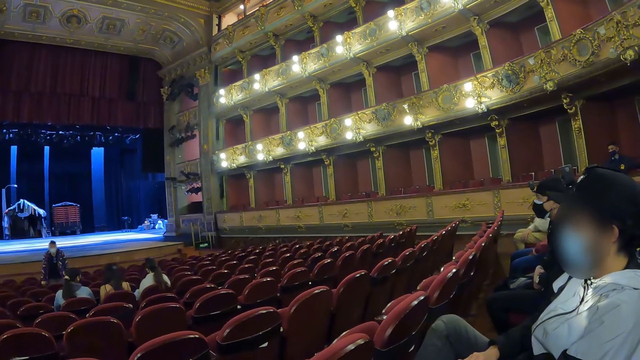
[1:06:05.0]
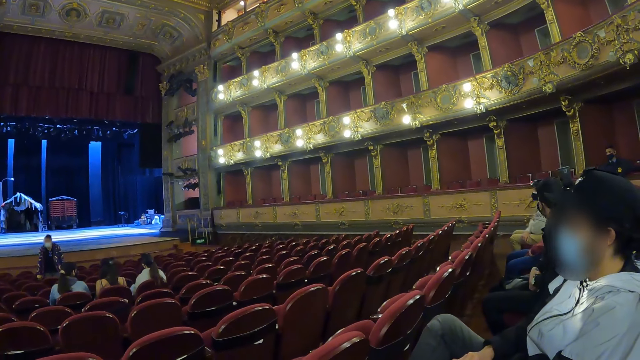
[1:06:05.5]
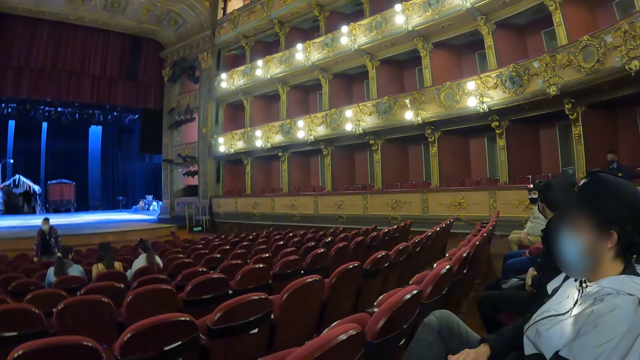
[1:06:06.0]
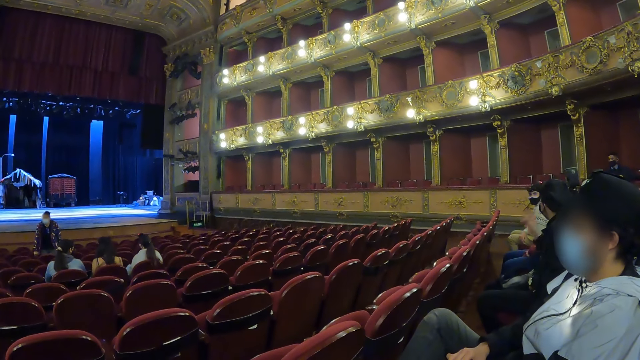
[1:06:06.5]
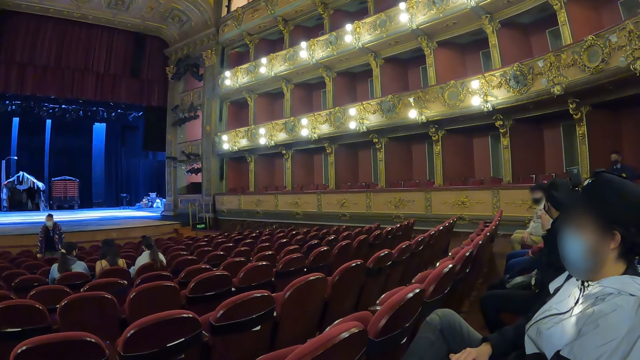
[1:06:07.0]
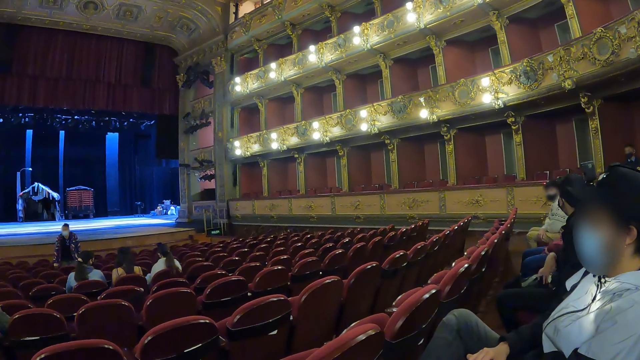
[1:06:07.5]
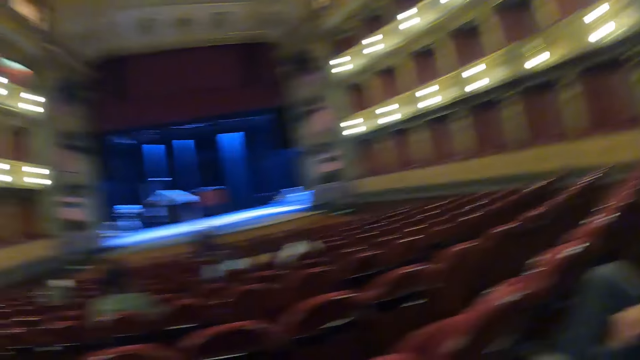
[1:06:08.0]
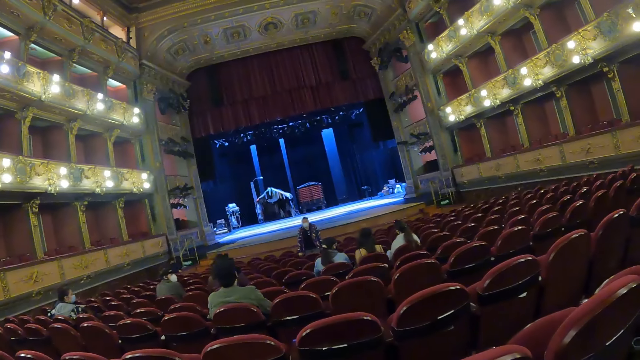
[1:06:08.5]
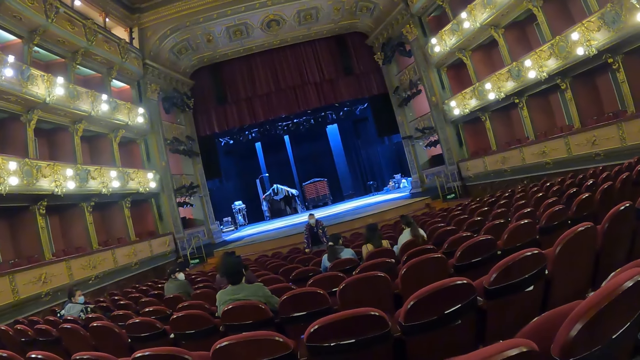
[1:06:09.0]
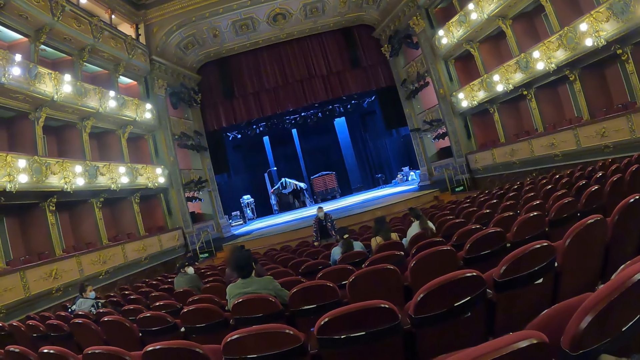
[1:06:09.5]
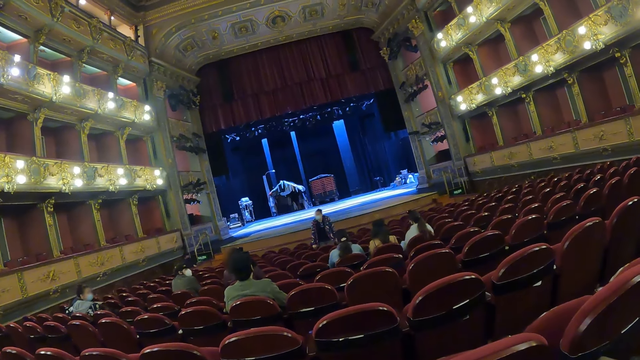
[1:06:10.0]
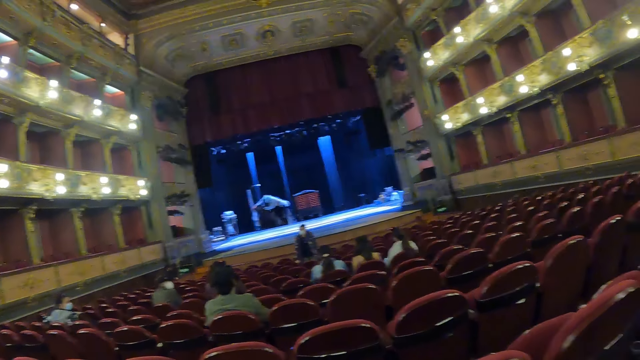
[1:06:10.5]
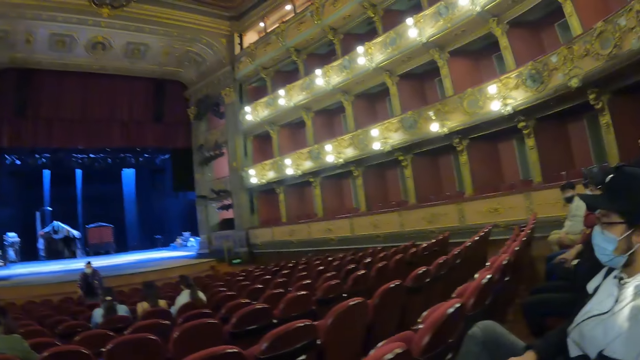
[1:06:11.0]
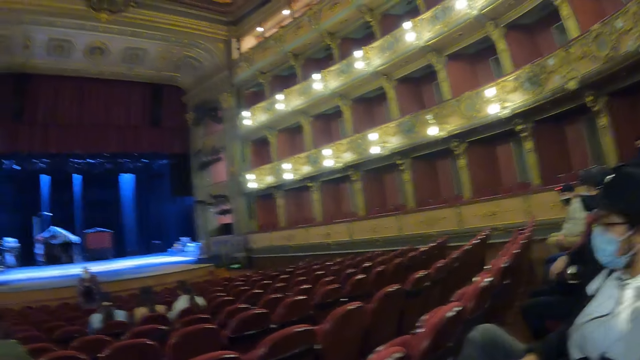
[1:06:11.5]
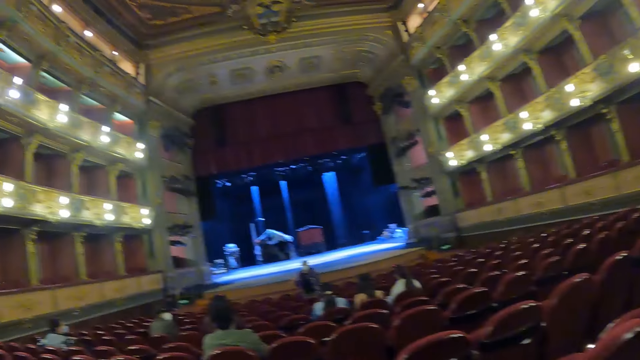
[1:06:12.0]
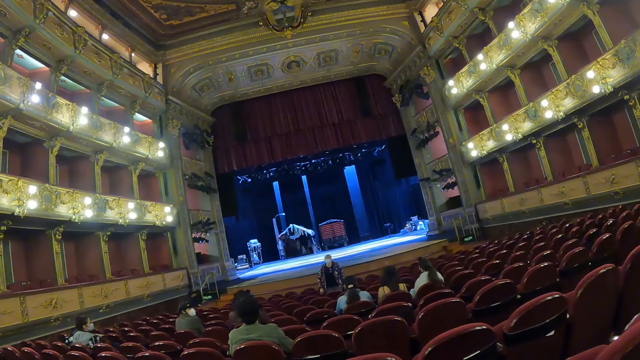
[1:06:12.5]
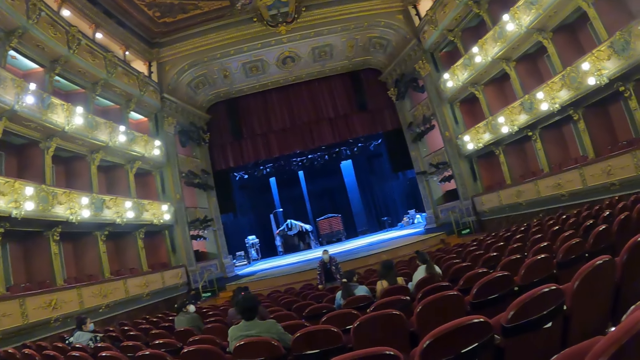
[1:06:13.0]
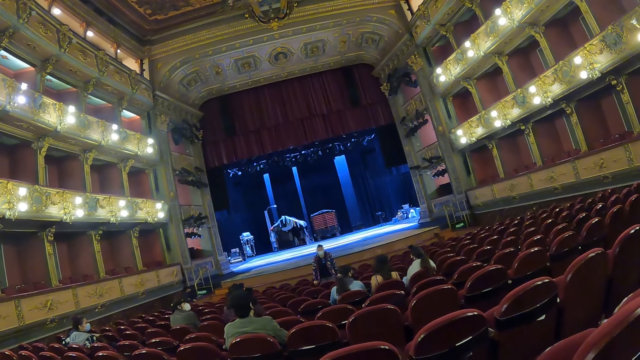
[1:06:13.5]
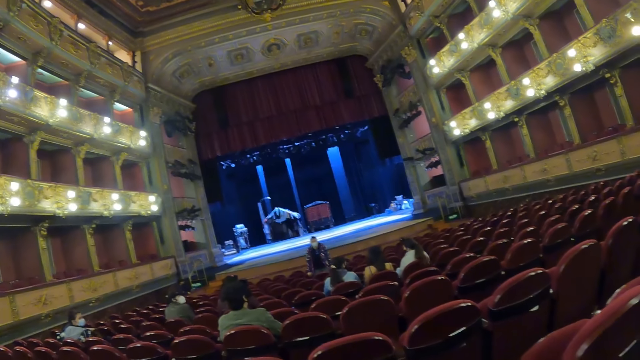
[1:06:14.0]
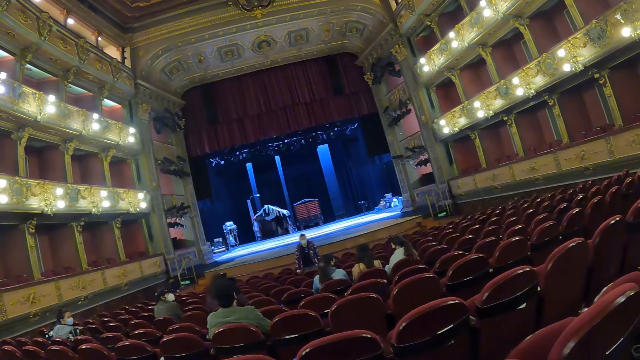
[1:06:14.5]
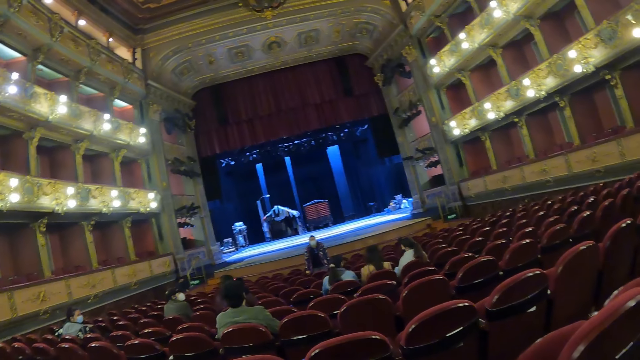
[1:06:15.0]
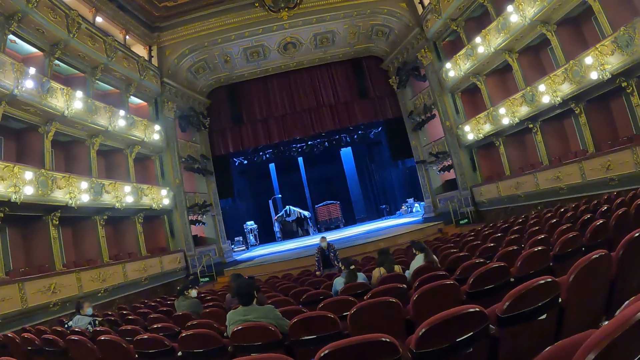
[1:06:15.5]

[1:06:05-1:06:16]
The camera wearer looks at the side of the auditorium. They face a speaker in the auditorium. They look at the side of the auditorium. They face the speaker in the auditorium.

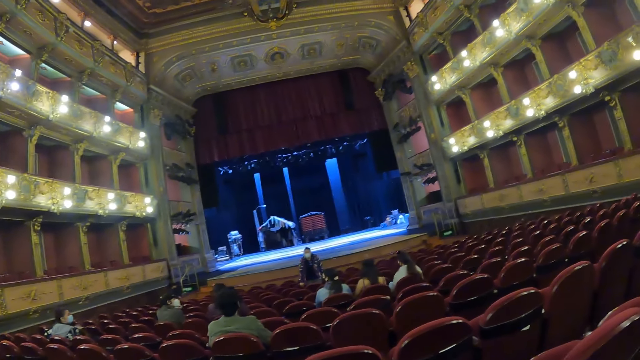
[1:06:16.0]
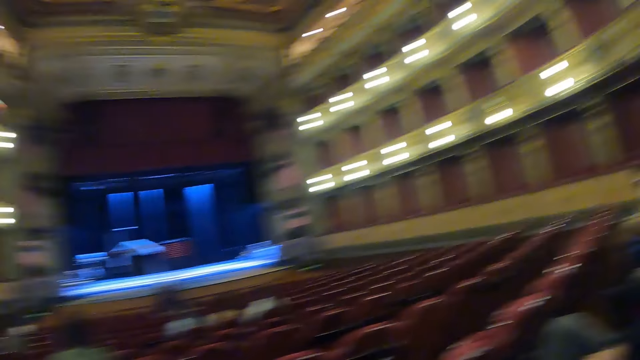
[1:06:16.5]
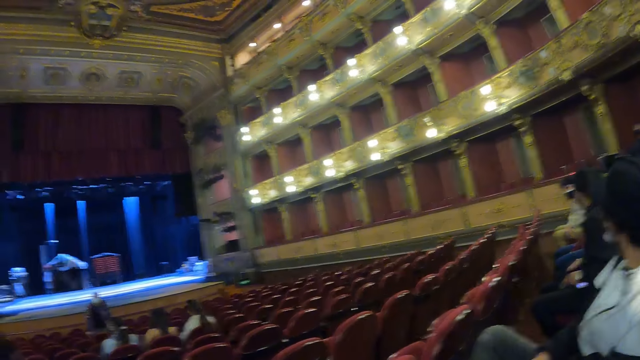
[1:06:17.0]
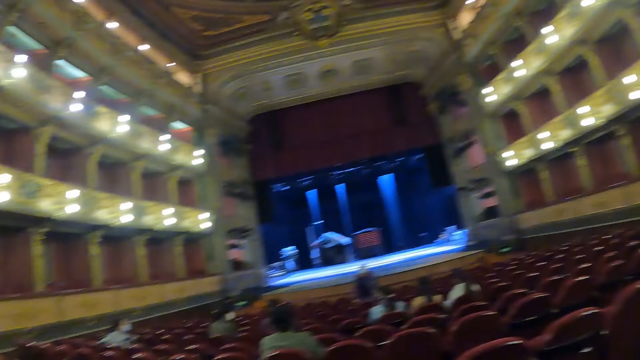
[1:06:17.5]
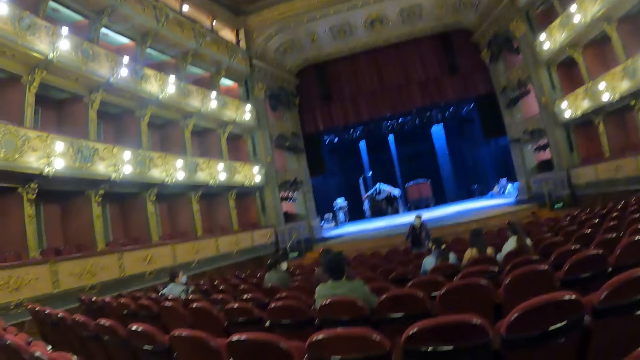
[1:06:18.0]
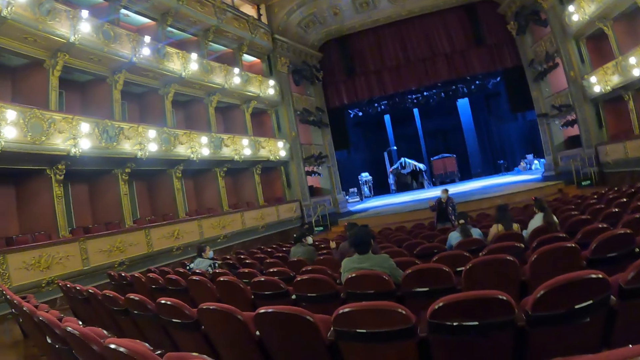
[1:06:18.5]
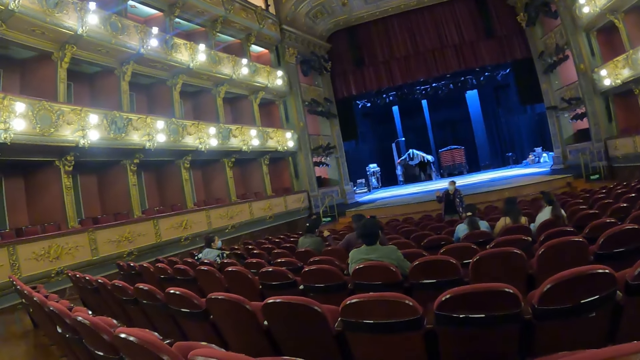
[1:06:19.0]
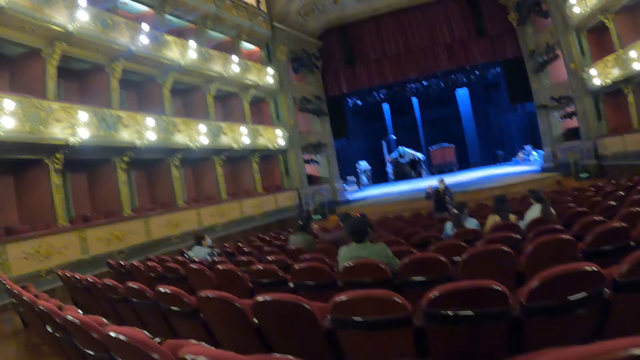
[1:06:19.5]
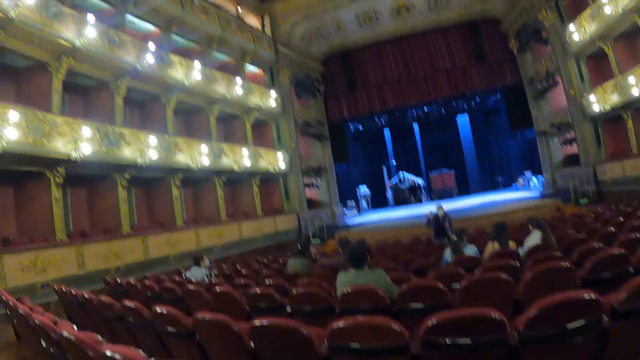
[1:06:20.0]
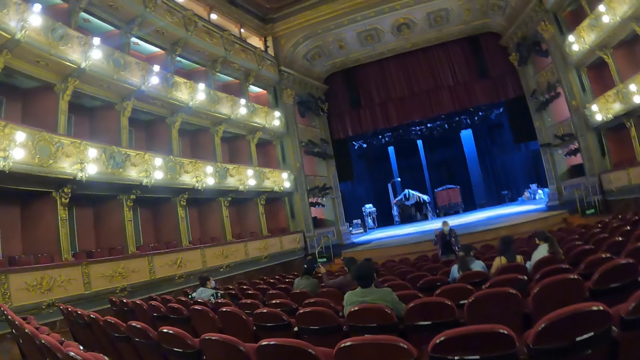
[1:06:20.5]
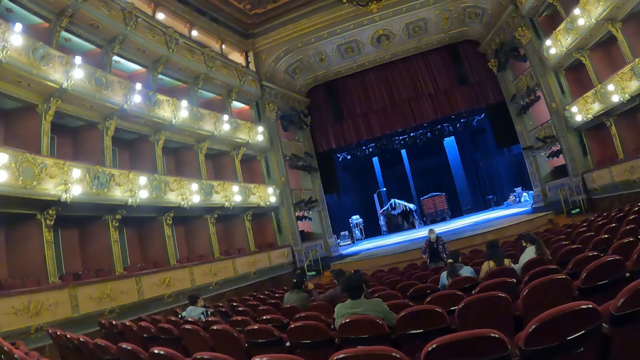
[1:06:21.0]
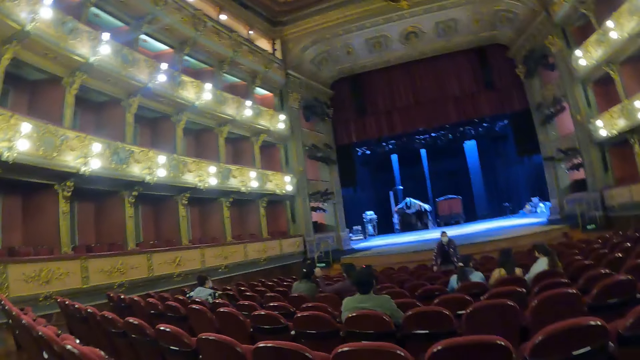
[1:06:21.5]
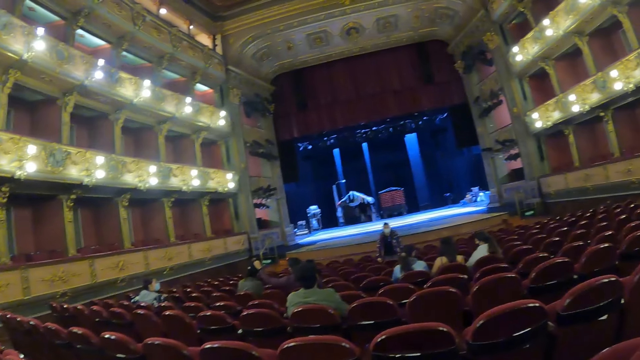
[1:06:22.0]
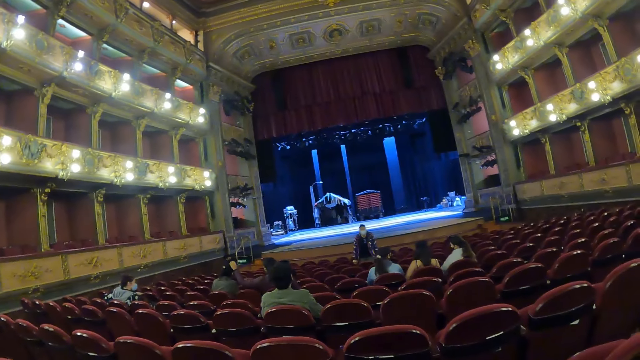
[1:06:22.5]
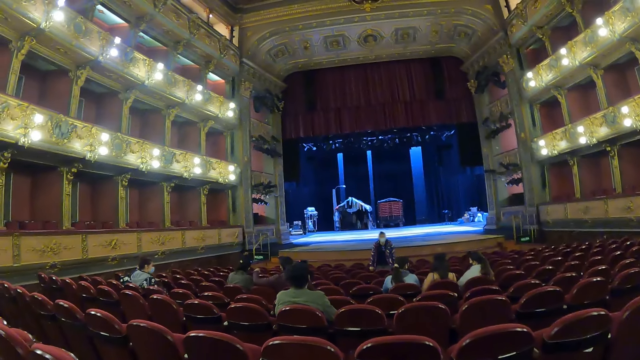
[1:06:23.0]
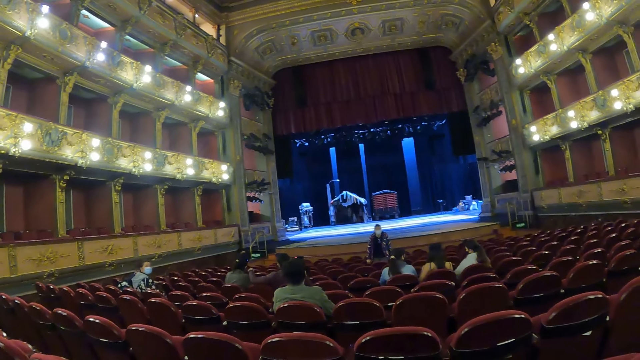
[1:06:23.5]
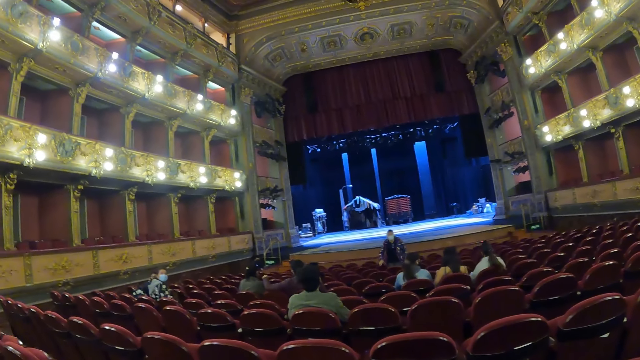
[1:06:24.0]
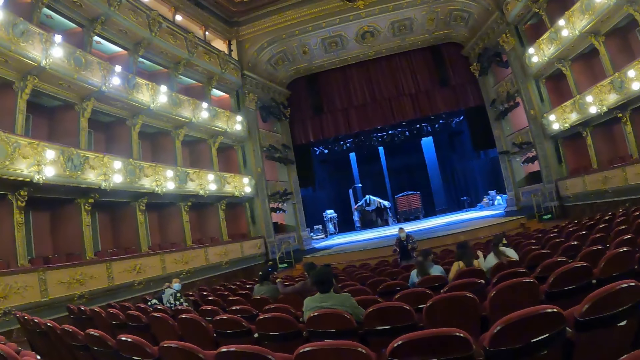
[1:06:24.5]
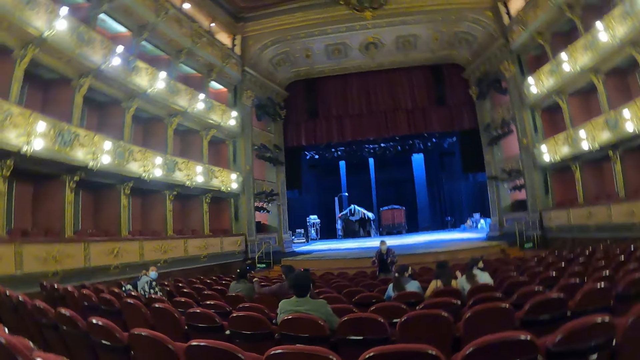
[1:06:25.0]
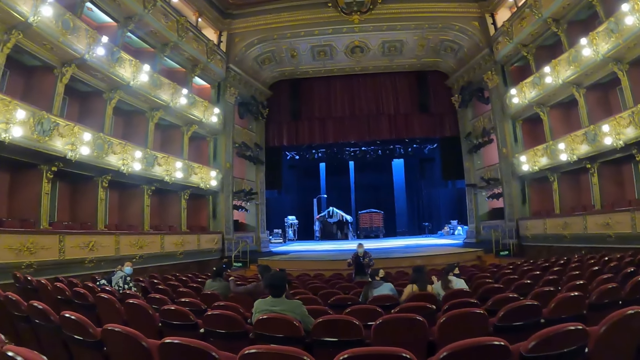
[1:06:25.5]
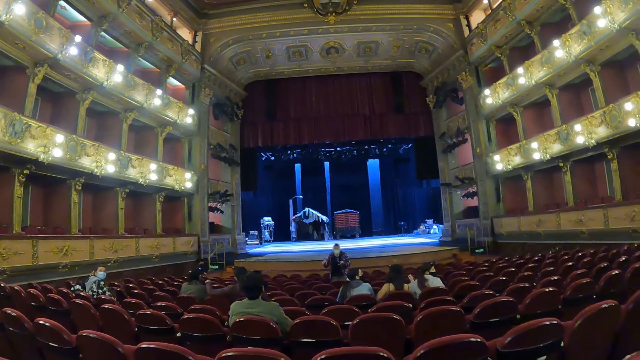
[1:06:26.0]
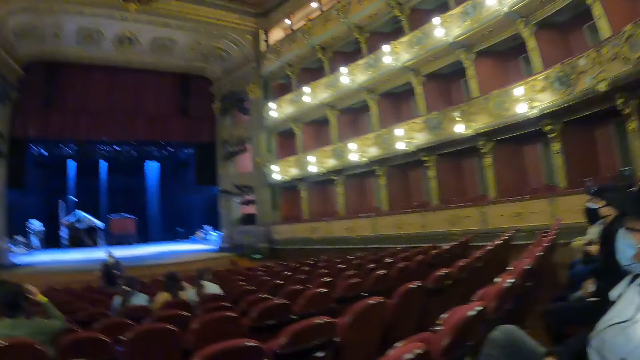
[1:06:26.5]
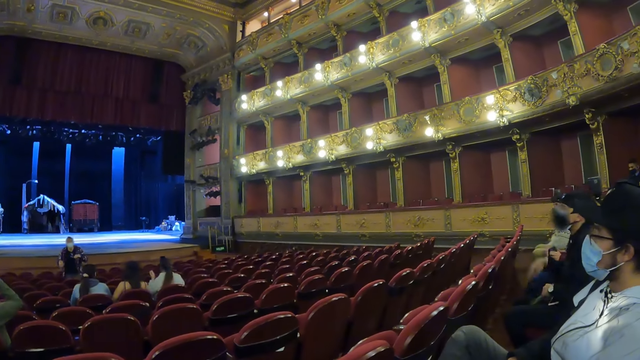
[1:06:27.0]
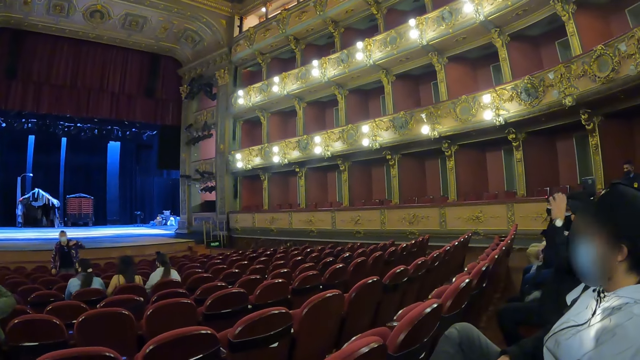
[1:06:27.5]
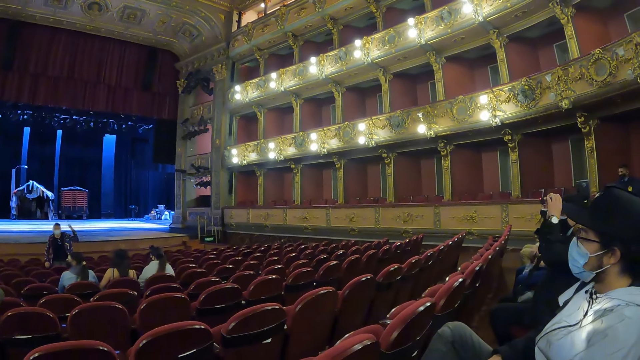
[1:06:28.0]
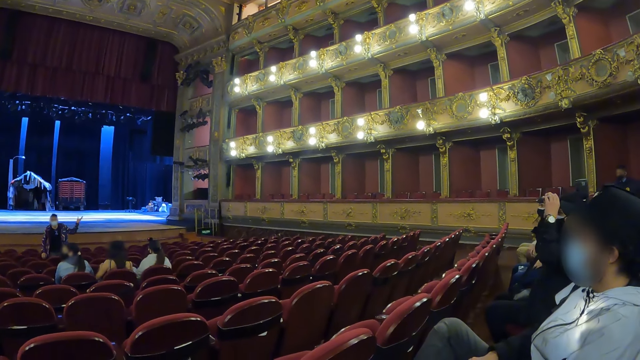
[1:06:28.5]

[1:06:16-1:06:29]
The camera wearer looks at the side of the auditorium. They face a speaker in the auditorium. They face colleagues.
